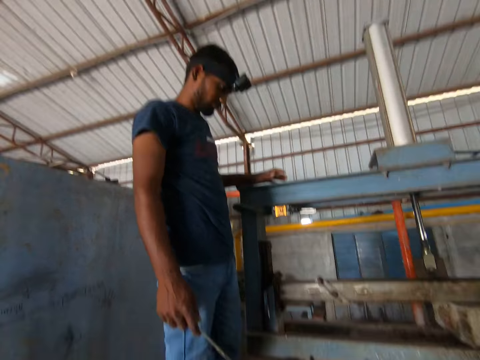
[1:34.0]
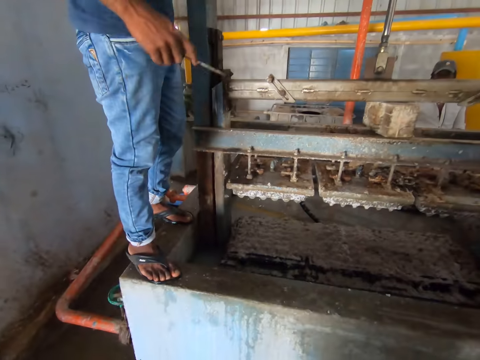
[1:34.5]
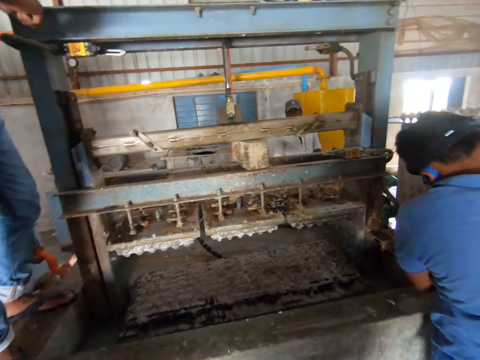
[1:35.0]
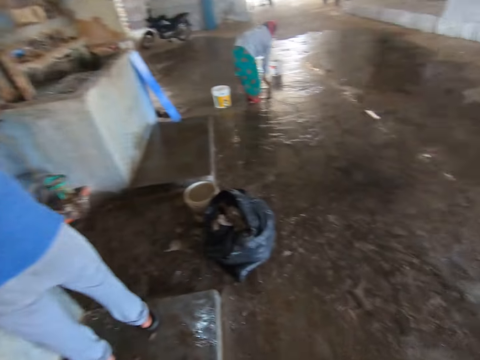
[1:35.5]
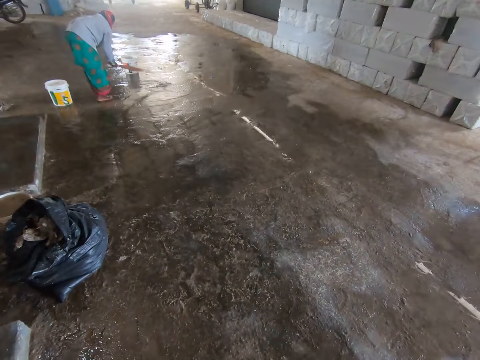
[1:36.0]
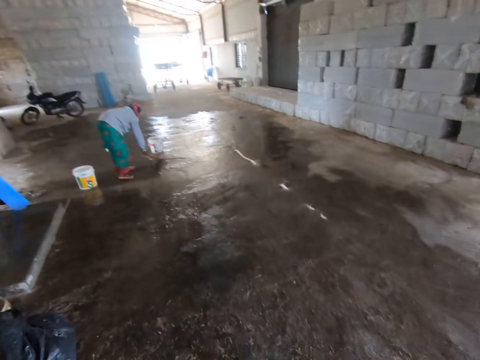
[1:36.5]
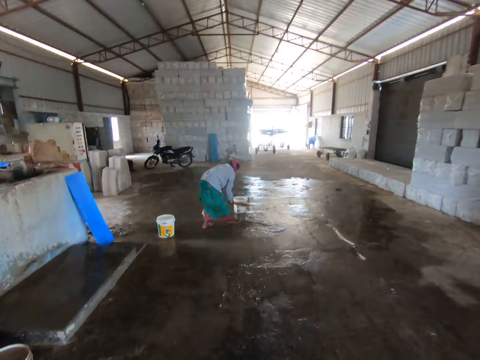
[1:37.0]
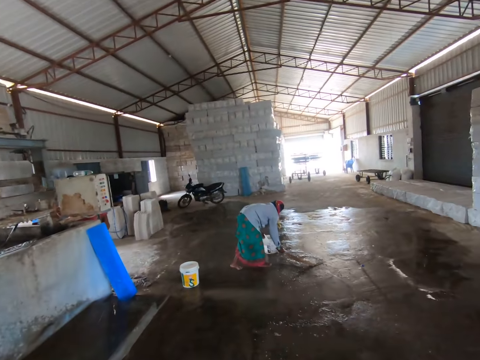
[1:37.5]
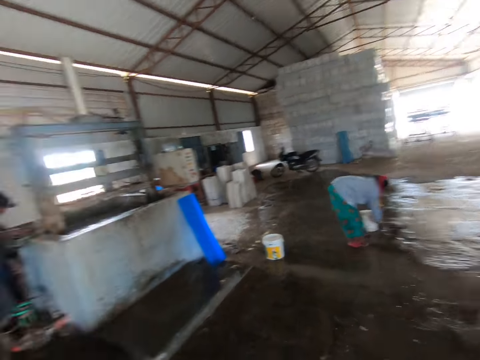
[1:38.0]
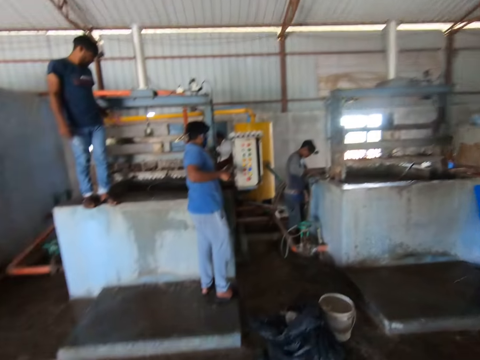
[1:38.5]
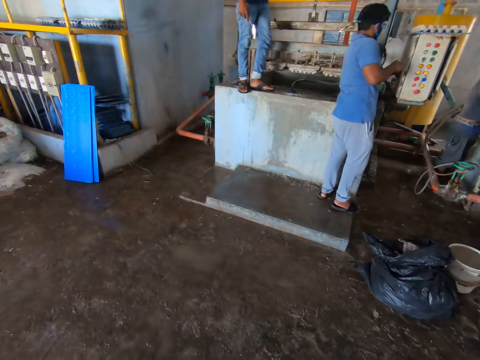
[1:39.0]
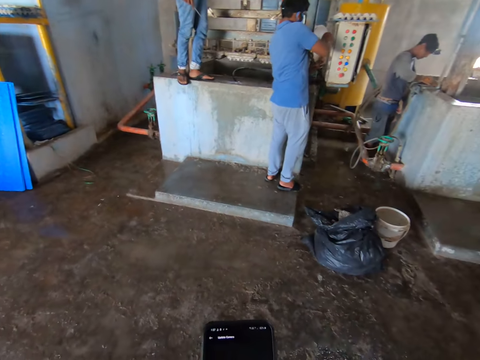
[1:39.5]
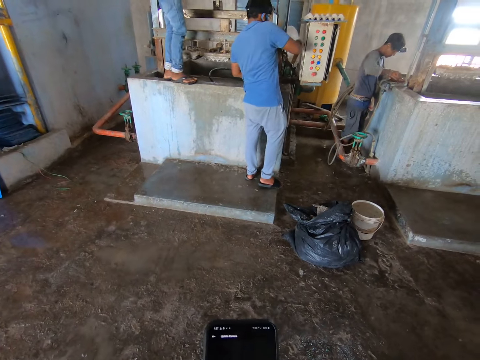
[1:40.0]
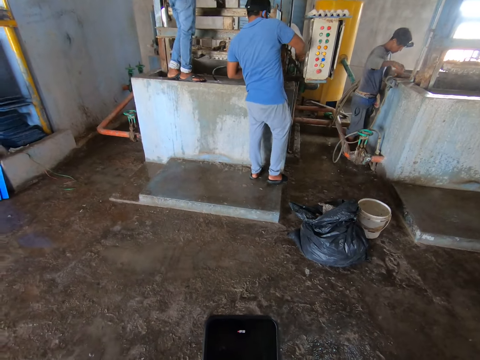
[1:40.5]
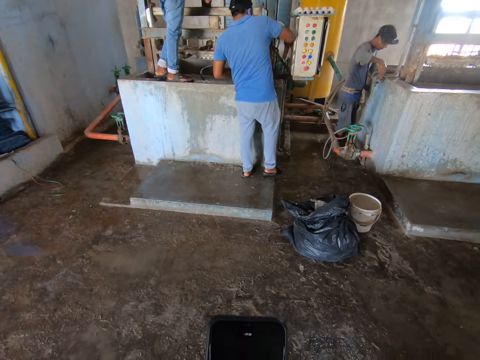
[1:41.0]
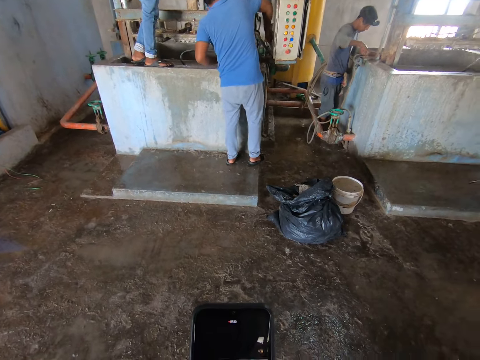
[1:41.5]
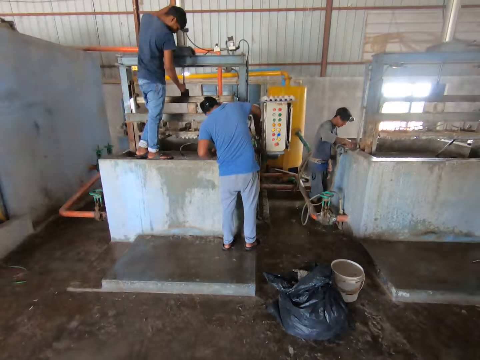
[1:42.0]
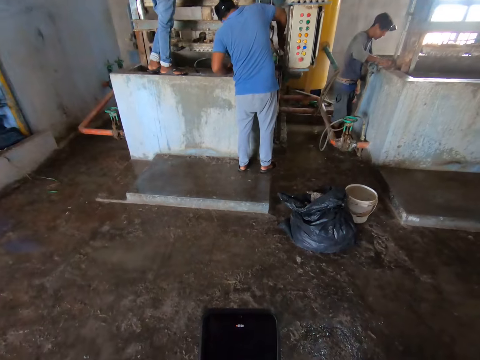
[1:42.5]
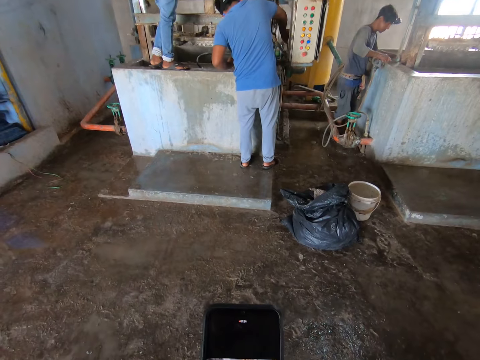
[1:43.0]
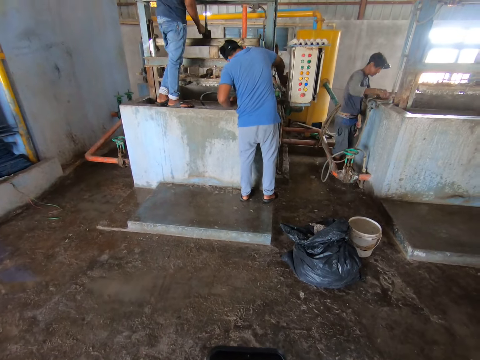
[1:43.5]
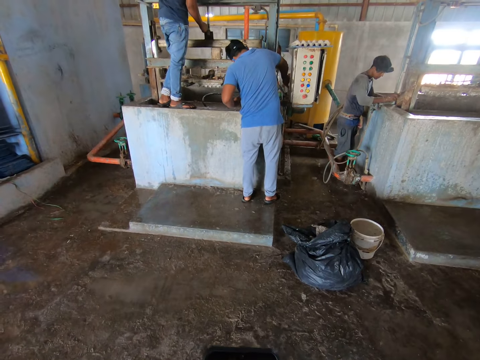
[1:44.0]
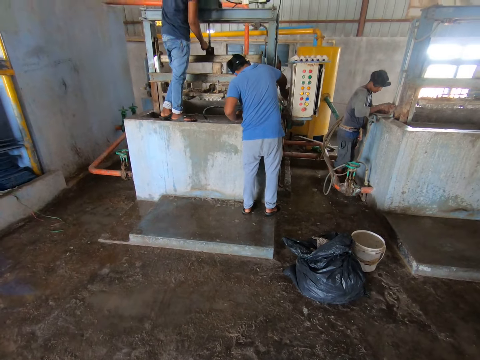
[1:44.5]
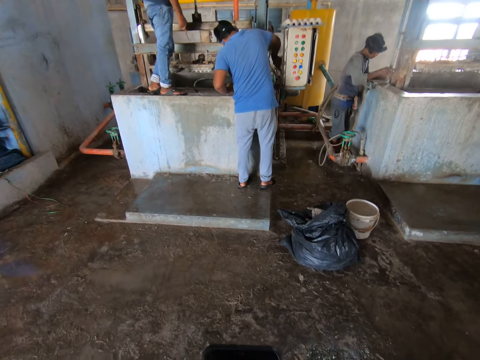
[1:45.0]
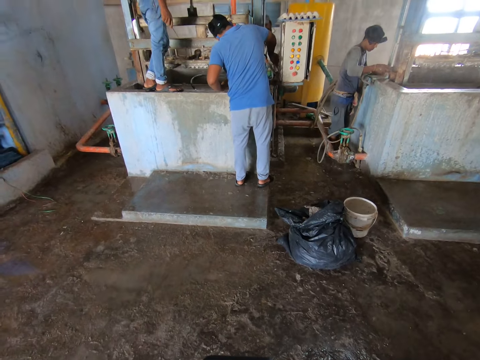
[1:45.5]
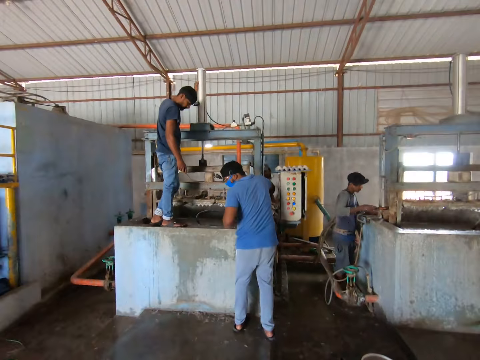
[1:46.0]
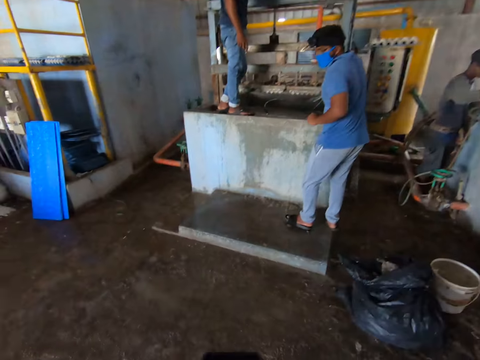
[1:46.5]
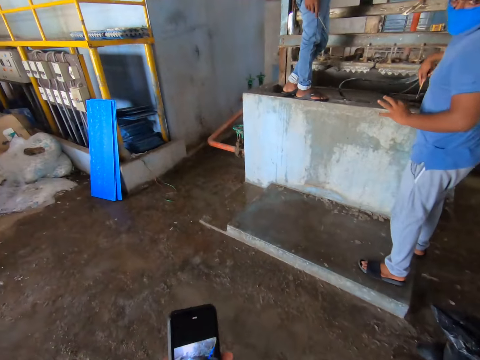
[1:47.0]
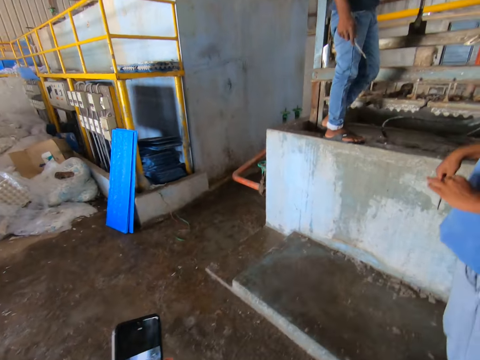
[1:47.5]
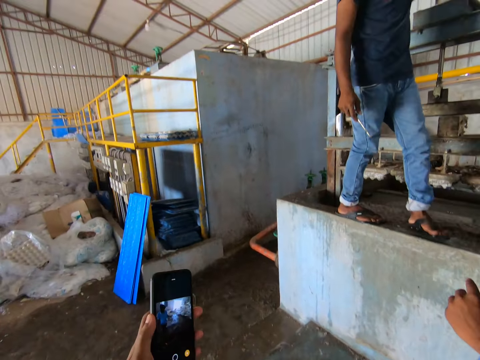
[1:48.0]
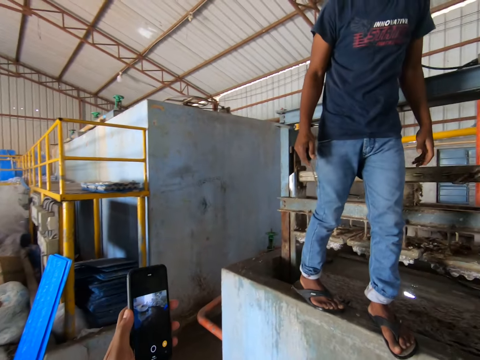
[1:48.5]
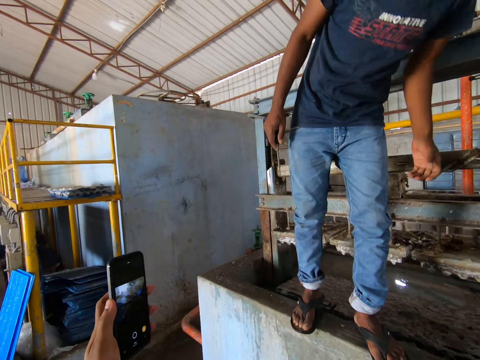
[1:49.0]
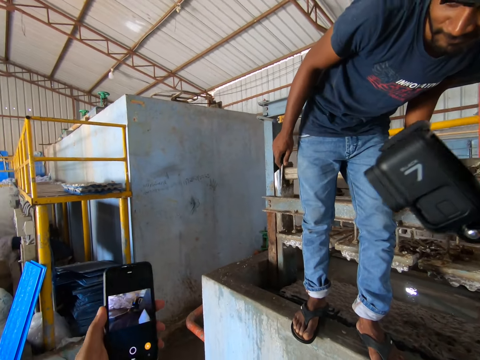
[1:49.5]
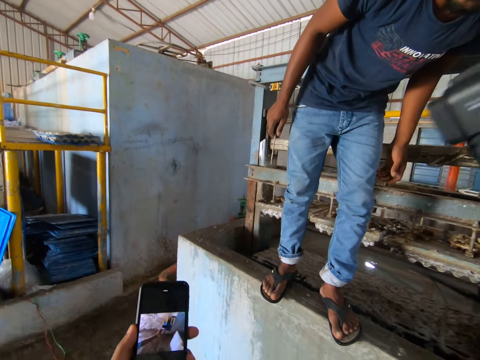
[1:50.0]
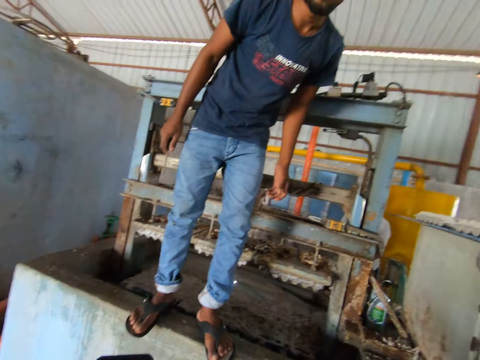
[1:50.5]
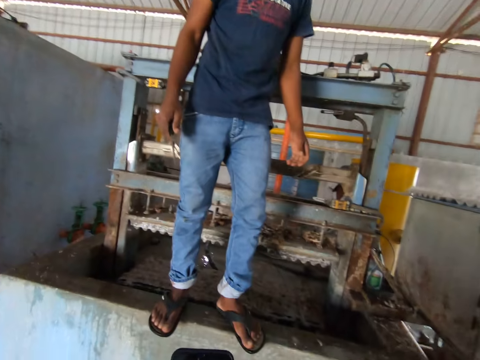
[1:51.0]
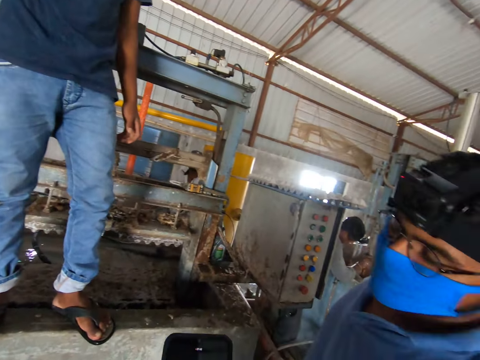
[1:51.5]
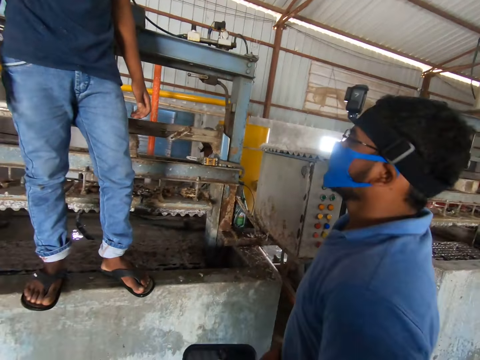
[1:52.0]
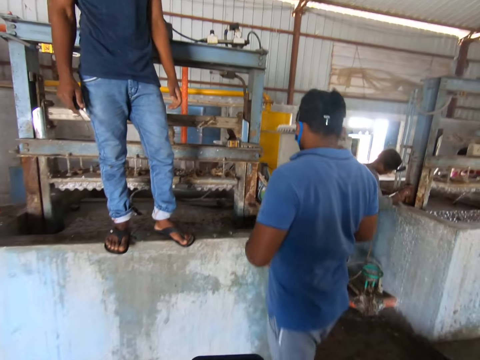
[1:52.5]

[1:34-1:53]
The camera wearer moves. They stop. They use the phone. They walk. They interact with a man.

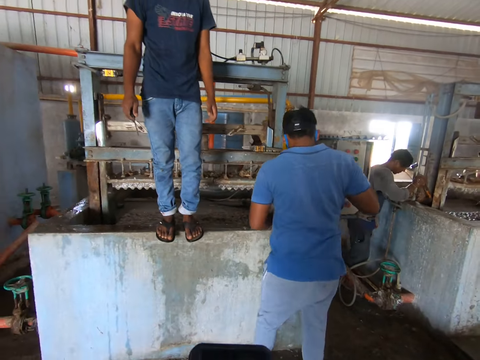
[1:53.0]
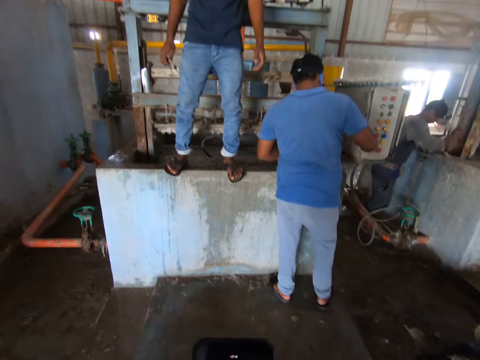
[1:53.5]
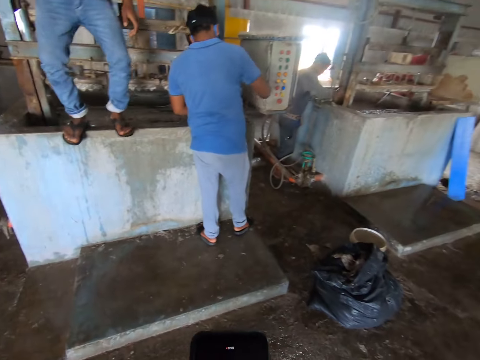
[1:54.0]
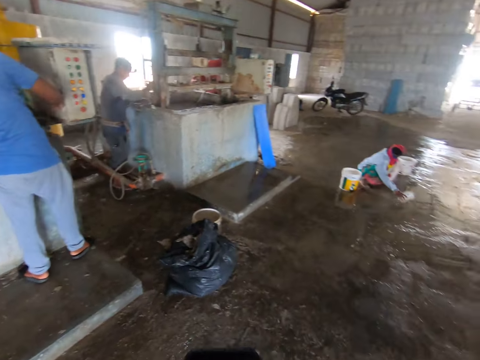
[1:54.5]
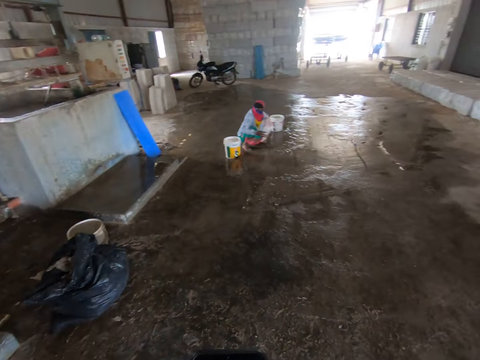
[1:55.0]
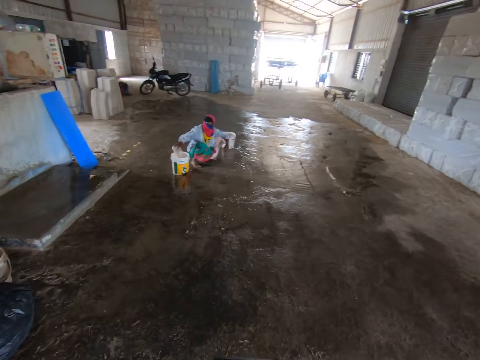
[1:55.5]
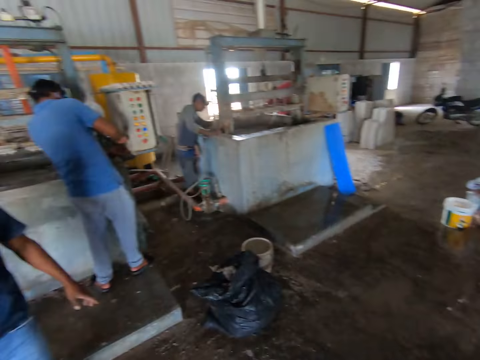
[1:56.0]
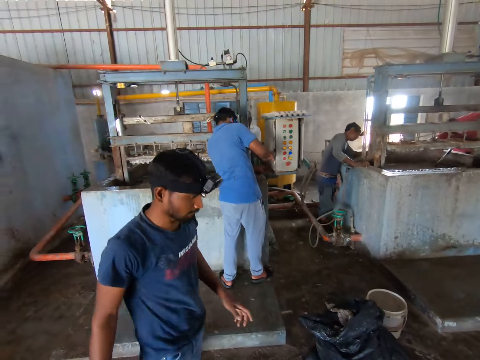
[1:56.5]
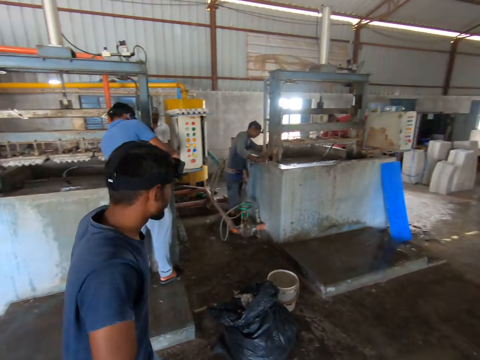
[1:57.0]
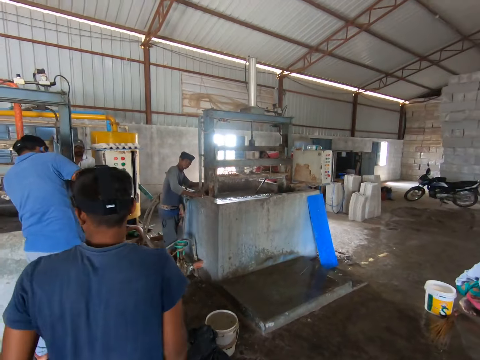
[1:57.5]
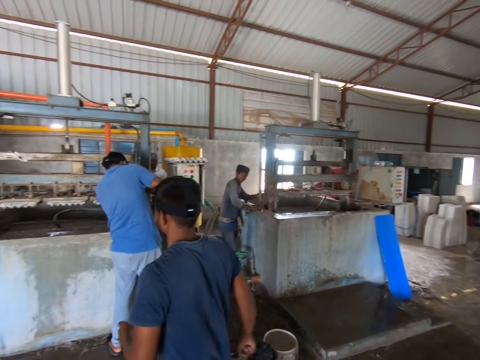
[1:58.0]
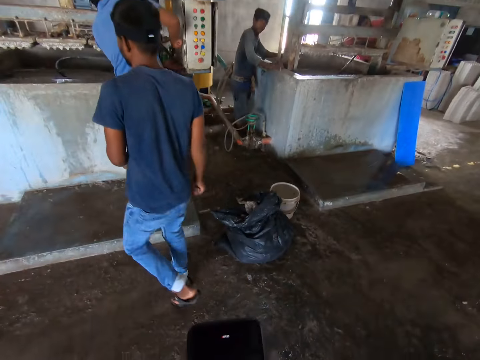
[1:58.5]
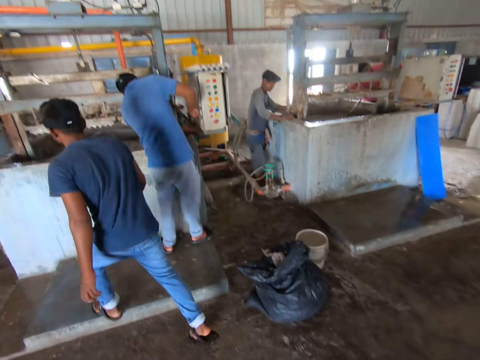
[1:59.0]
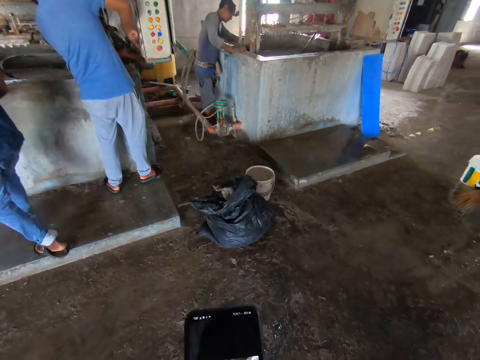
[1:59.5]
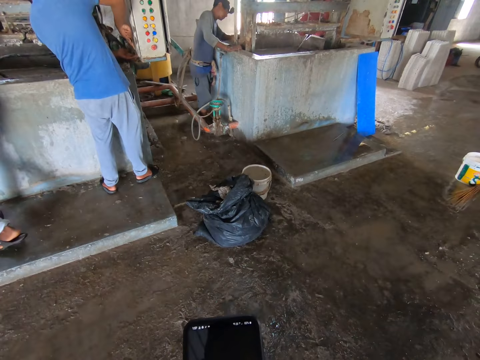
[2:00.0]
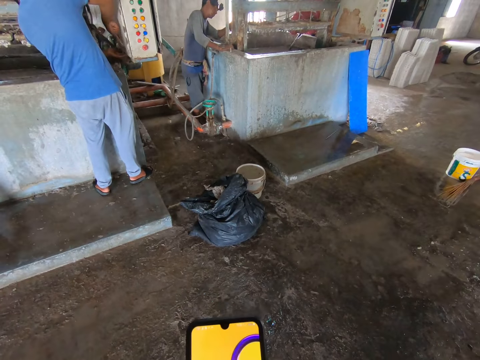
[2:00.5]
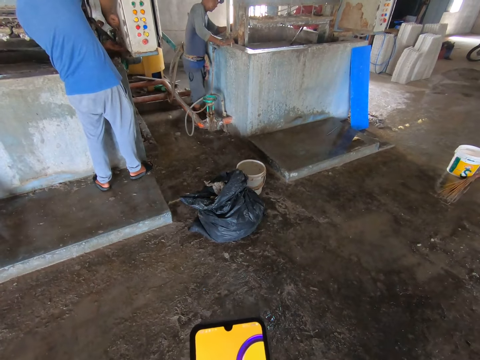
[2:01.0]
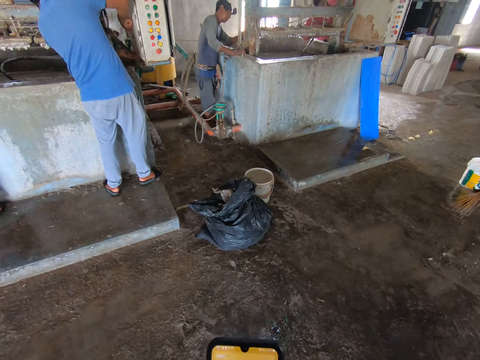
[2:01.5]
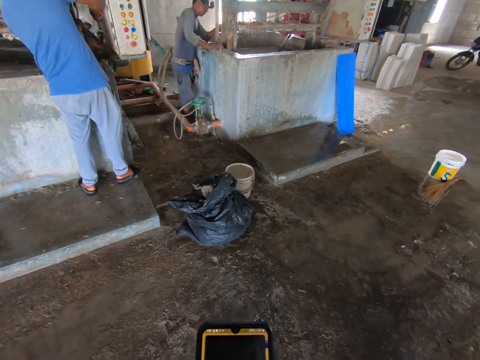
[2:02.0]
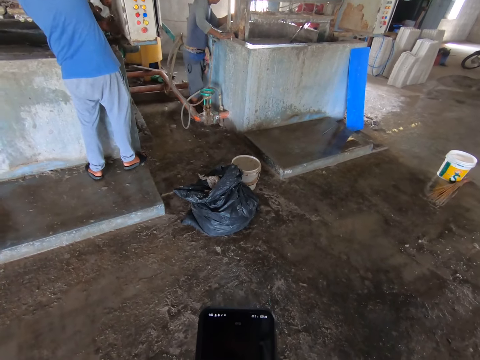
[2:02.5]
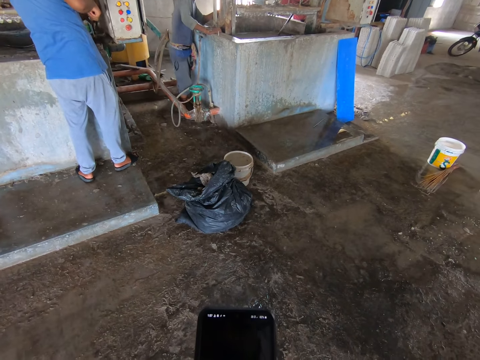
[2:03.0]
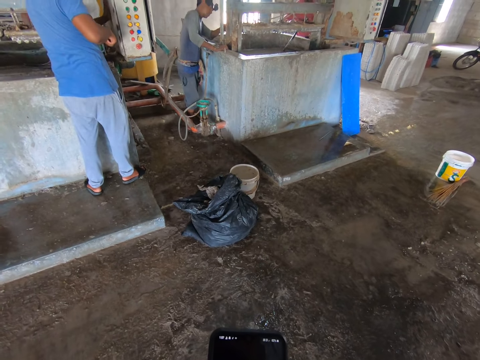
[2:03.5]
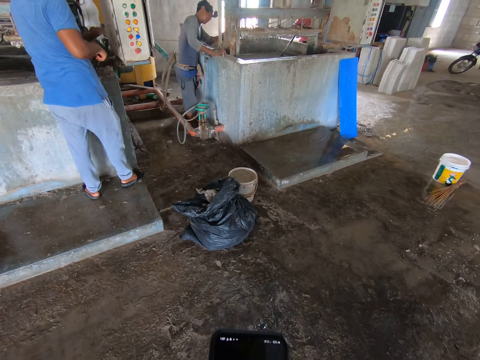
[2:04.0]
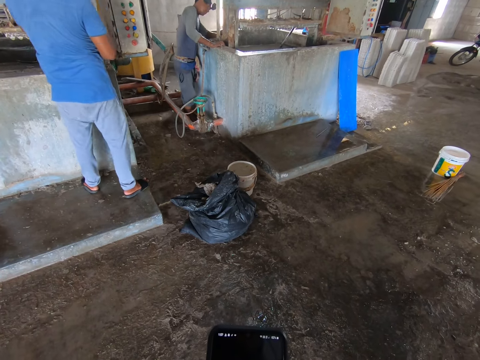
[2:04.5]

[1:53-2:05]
The camera wearer moves. They use the phone.
